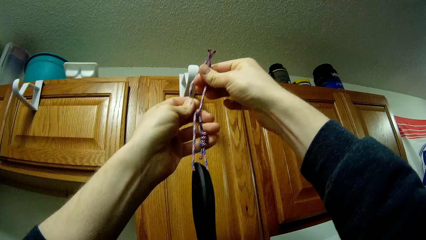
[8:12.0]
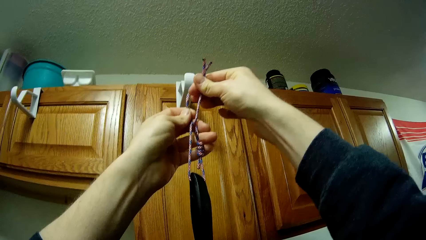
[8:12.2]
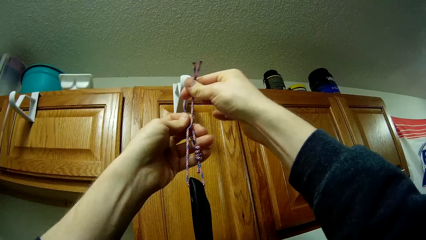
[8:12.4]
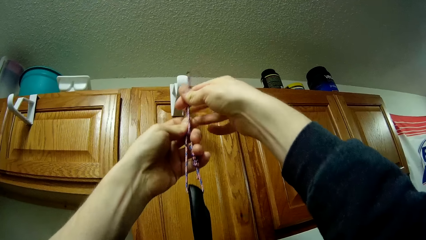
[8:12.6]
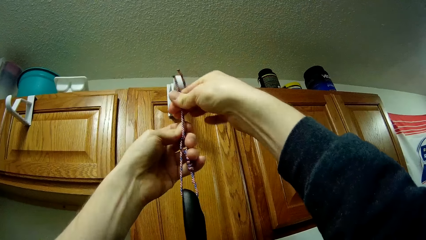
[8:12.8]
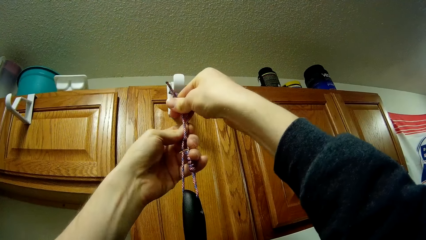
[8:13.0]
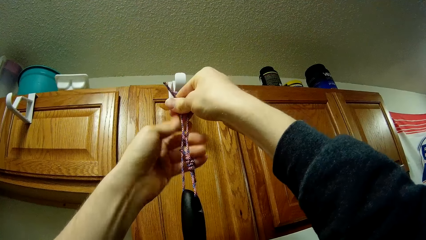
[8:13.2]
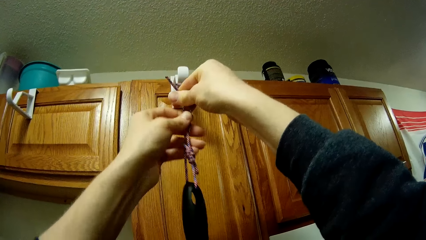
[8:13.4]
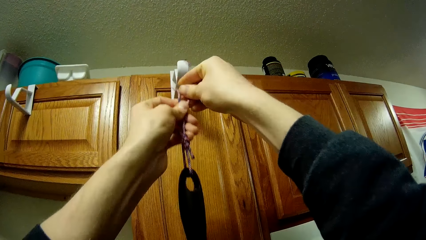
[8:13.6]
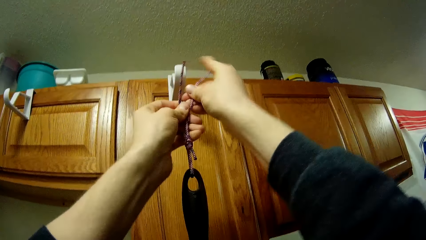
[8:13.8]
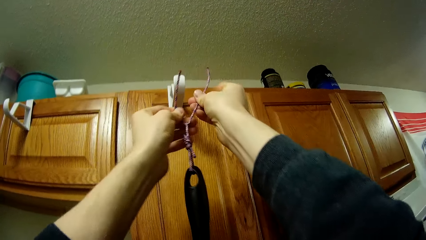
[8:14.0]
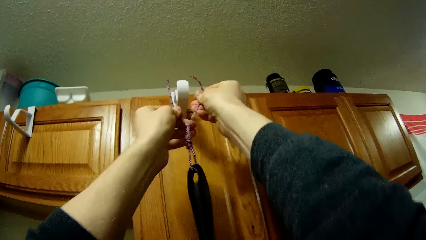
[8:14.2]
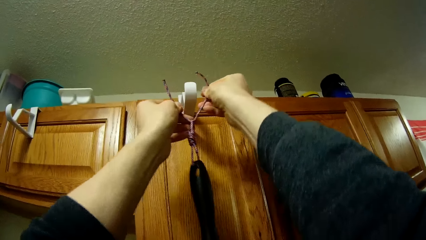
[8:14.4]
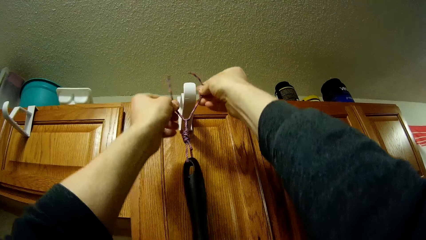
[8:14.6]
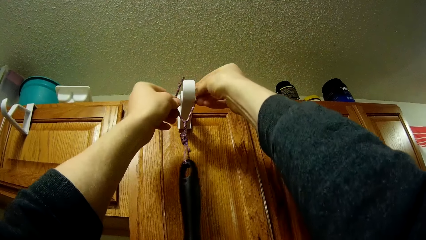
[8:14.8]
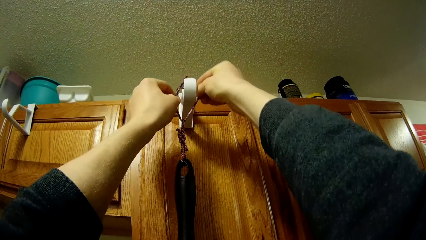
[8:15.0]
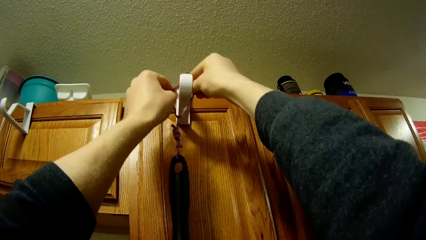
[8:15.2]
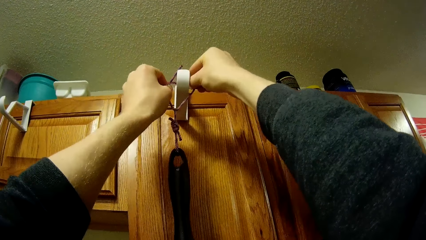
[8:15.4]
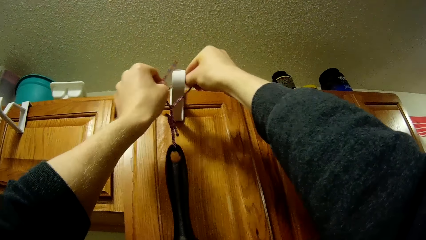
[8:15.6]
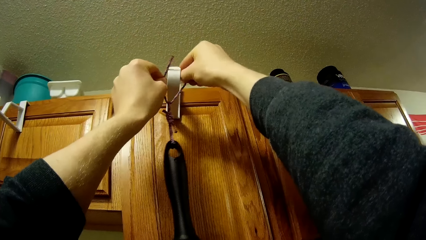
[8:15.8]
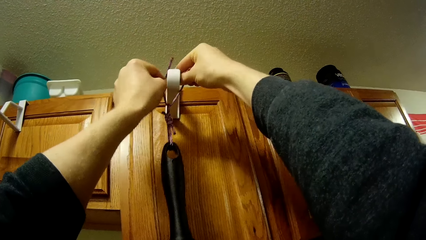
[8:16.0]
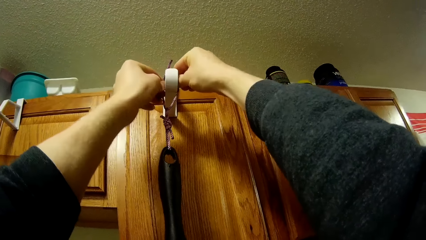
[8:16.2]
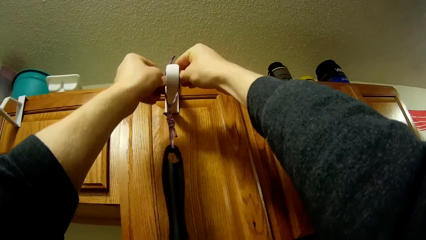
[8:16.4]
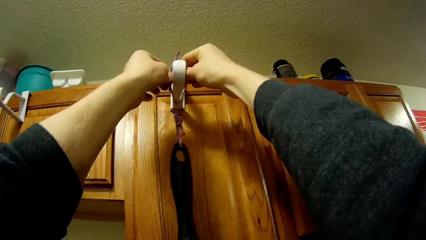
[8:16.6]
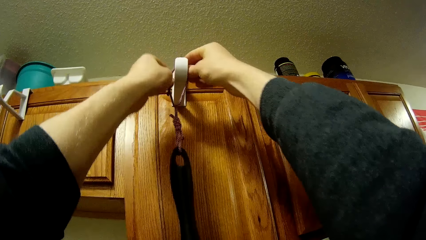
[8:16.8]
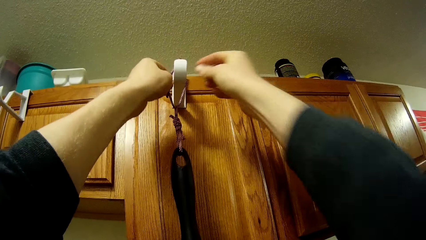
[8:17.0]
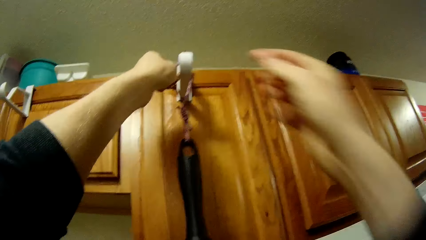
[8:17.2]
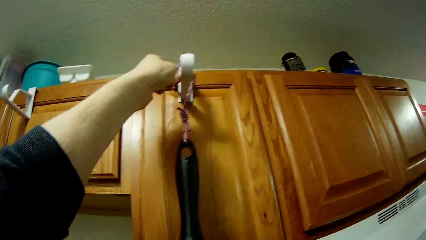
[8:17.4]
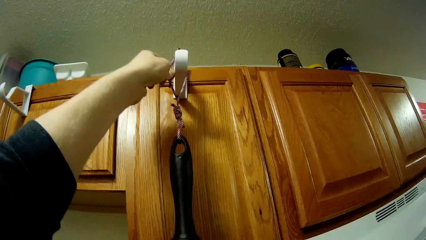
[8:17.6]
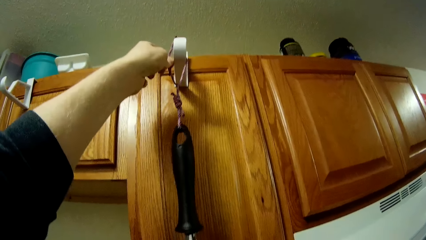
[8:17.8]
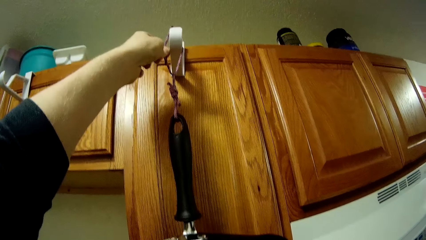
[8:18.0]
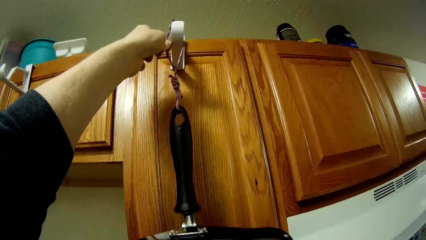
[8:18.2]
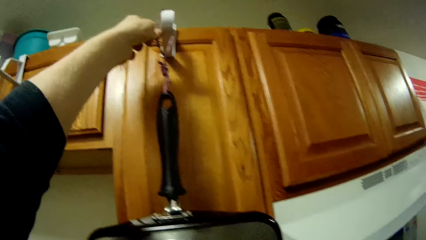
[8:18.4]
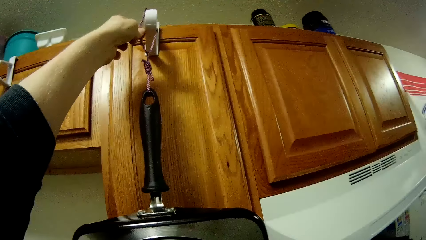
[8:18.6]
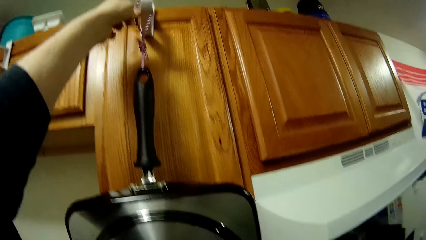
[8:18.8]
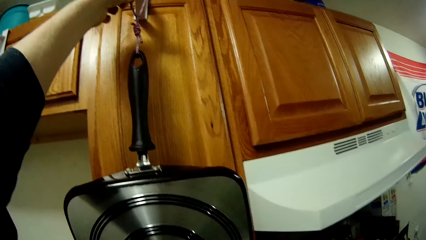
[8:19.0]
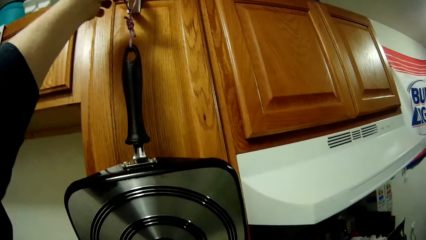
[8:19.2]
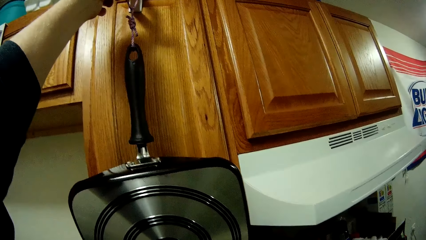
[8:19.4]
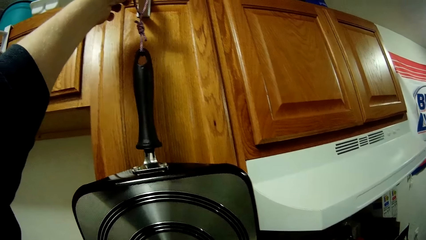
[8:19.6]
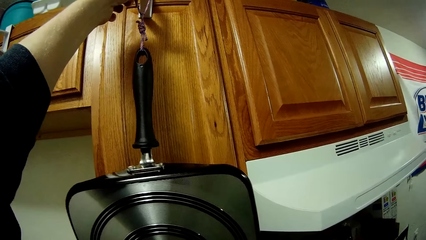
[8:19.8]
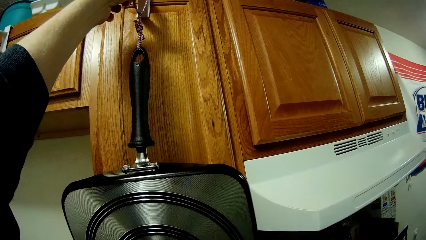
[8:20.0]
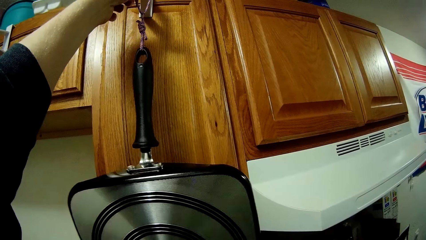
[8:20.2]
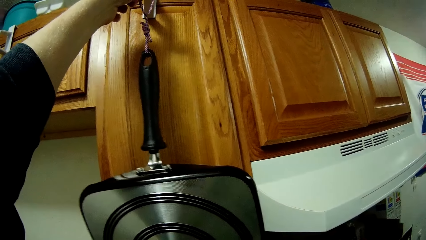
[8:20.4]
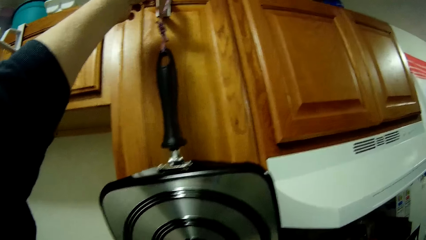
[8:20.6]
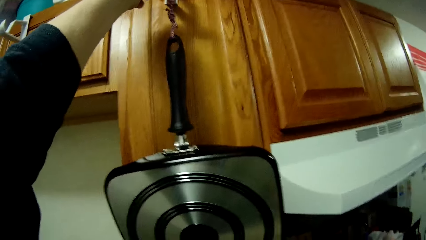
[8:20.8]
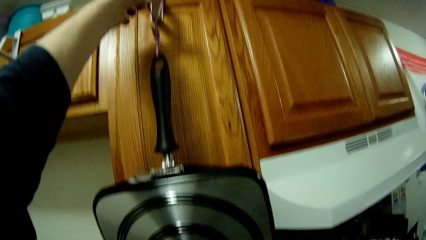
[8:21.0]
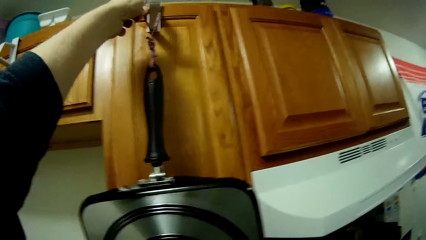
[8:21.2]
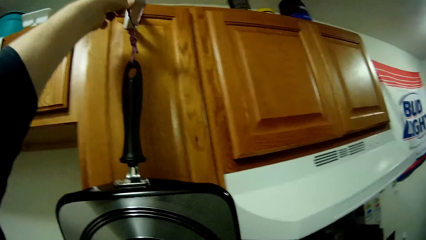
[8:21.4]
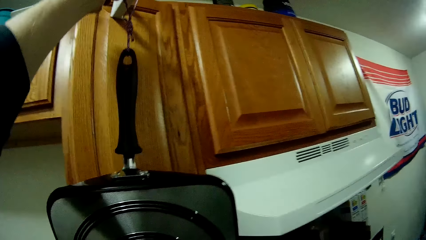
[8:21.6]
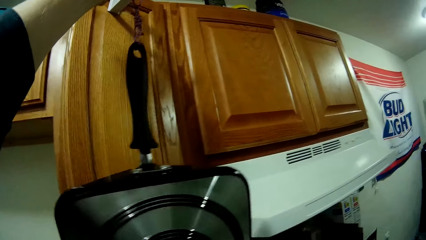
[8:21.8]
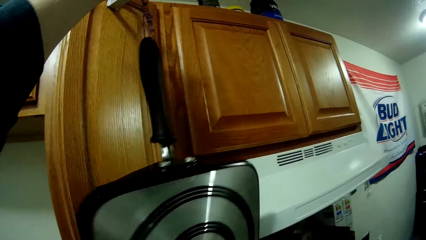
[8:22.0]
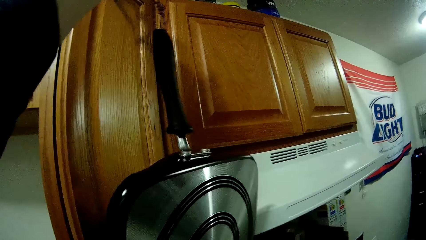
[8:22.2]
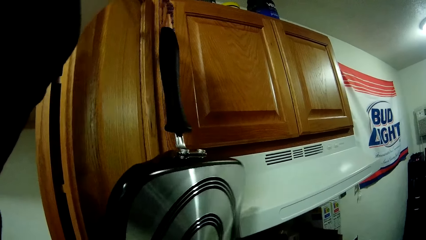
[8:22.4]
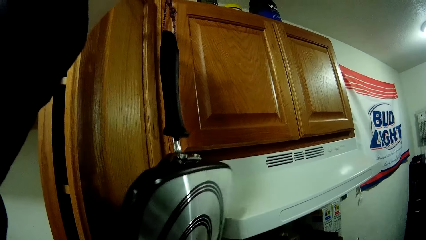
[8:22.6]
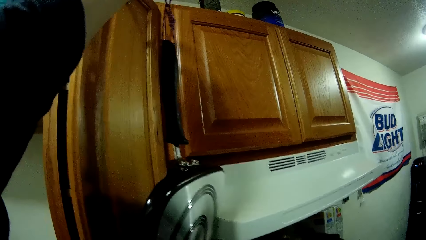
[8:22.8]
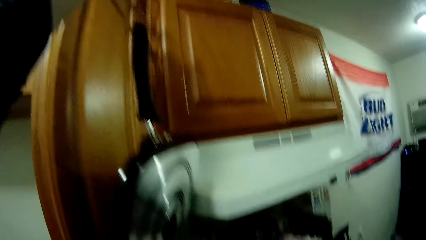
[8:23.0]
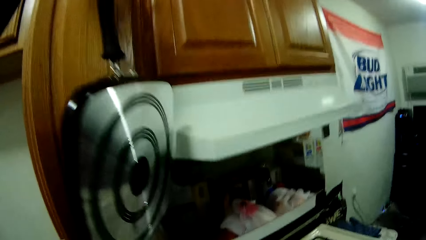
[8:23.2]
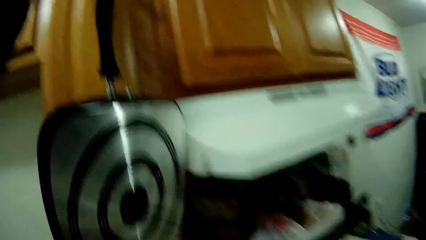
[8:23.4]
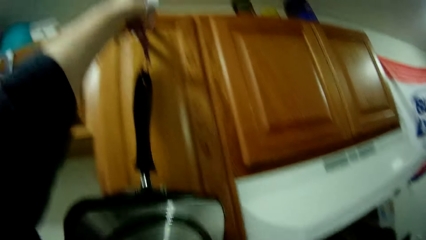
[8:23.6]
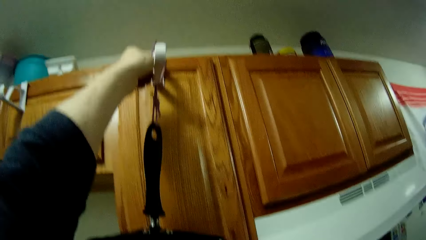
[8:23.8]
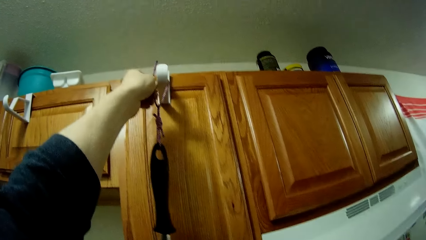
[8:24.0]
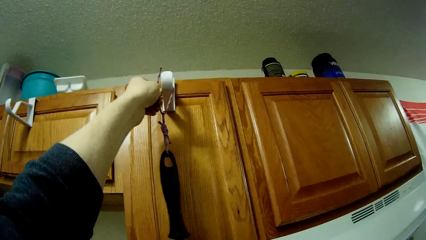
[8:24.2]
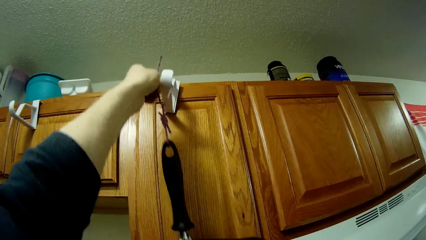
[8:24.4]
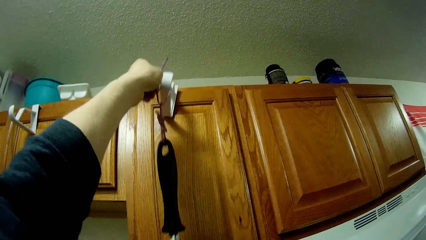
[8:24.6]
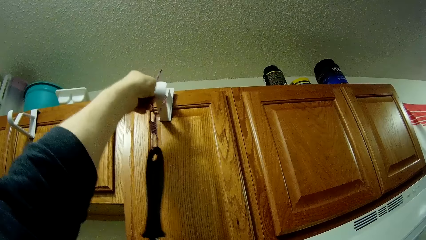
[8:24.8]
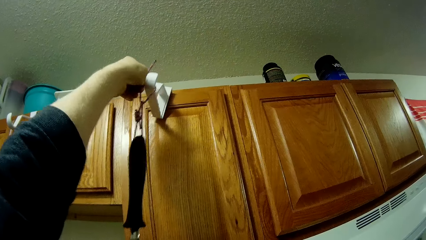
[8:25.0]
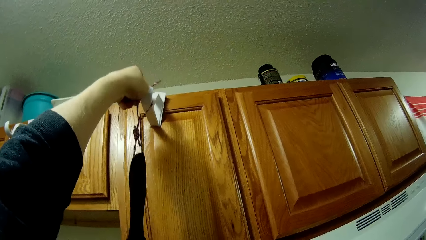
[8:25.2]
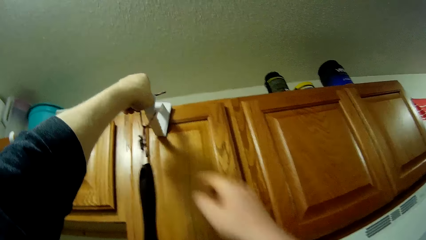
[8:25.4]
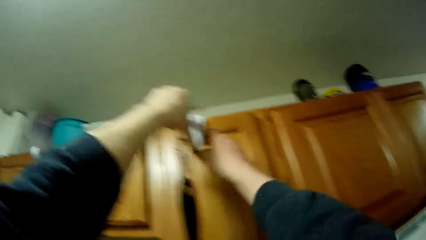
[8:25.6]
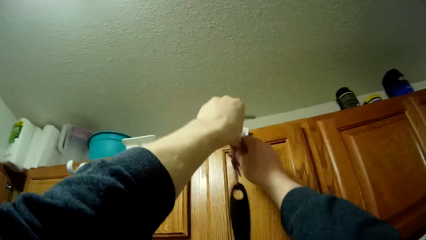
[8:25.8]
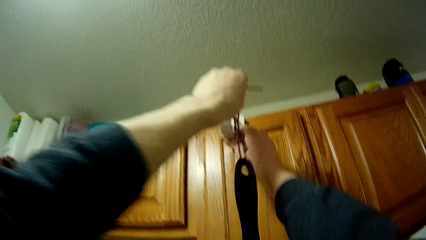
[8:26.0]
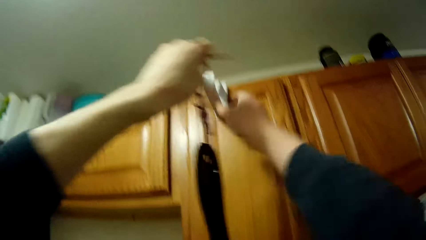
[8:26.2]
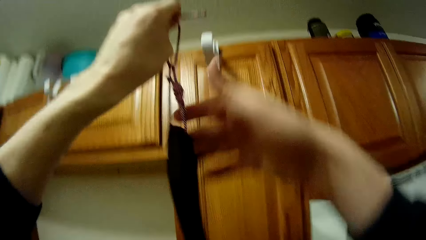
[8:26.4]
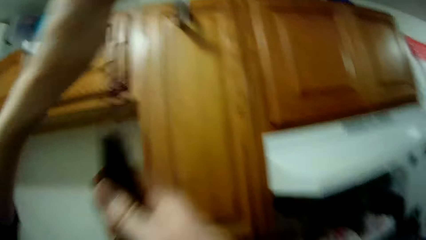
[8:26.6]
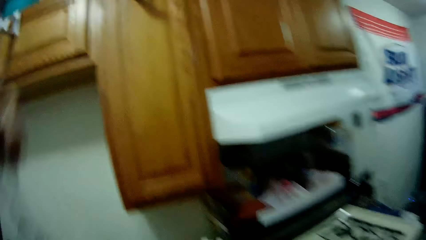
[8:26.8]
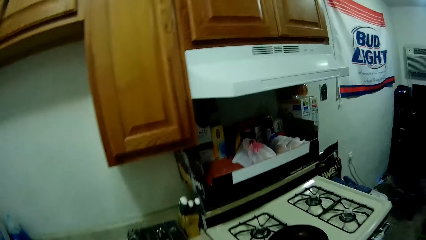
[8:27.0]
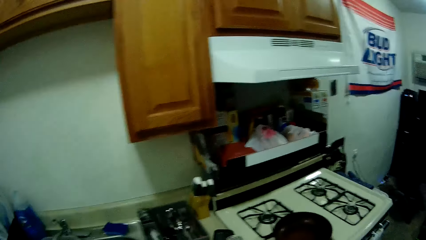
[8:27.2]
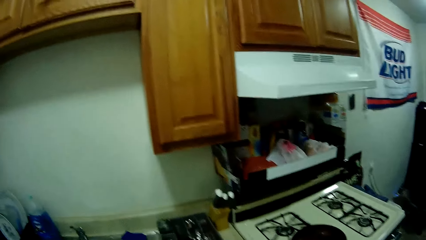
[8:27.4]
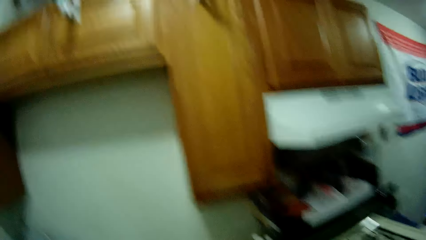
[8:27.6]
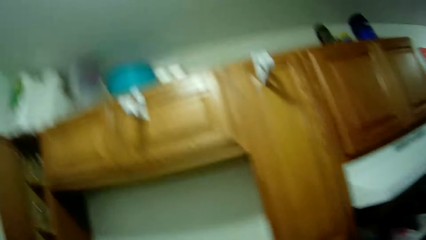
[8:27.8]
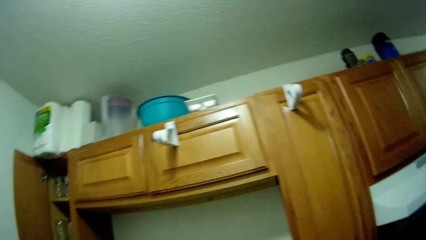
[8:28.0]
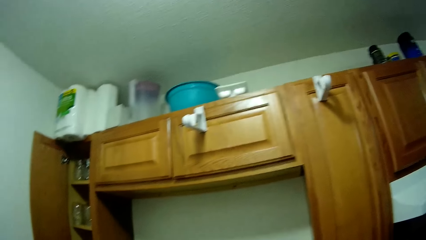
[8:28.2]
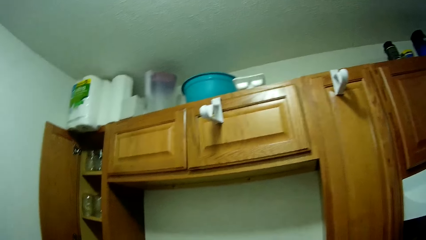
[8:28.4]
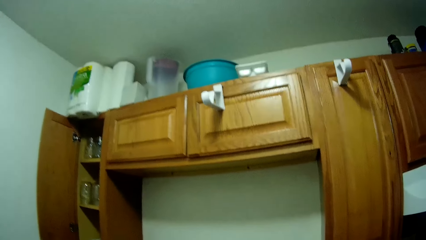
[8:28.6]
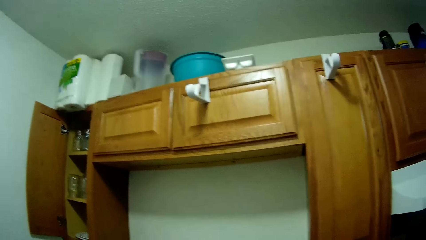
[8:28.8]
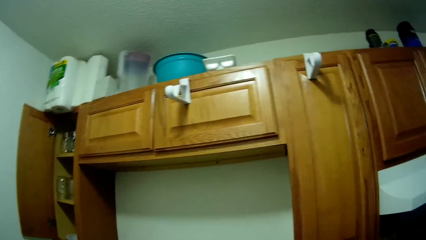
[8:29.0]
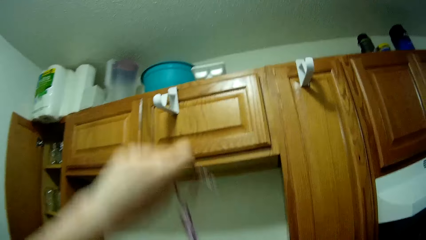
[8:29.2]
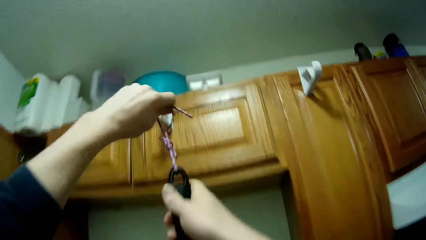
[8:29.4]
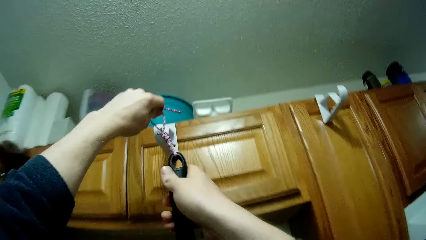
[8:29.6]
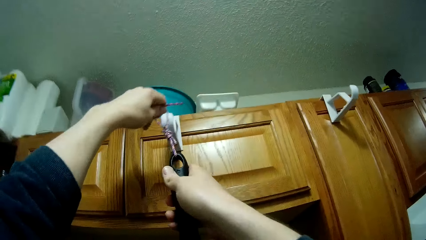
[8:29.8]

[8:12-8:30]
The camera wearer holds the ropes tied on the frying pan on the cabinet door hook. He ties the rope to the hanger on the cabinet. He removes the right hand on the rope. He holds up the cooking pan to the hanger with his left hand. He opens the cupboard and closes the cupboard. He retrieves the cooking pan from the hanger. He holds the ropes tied on the frying pan on the cabinet door hook.
